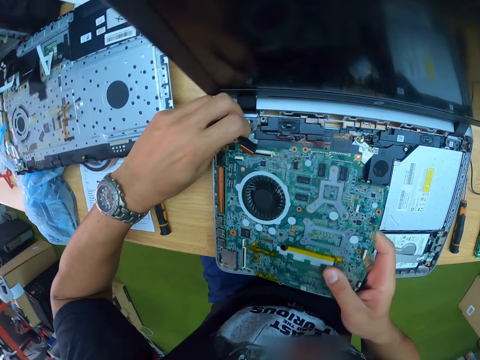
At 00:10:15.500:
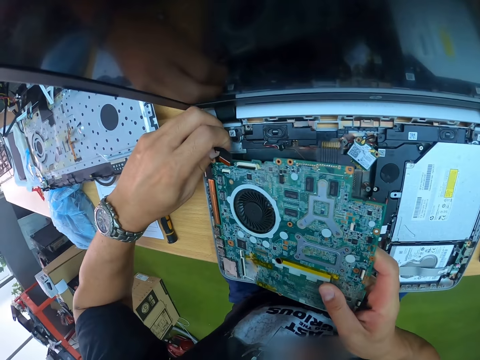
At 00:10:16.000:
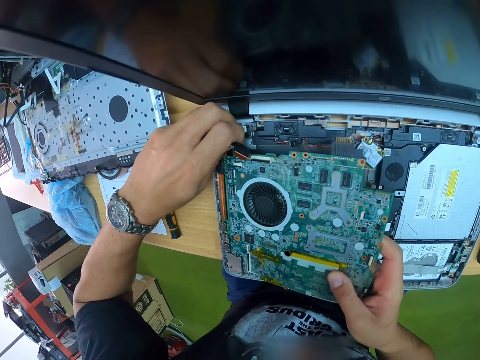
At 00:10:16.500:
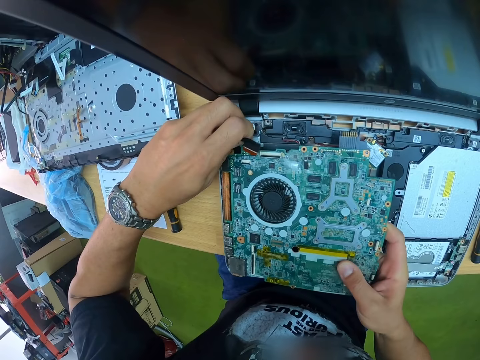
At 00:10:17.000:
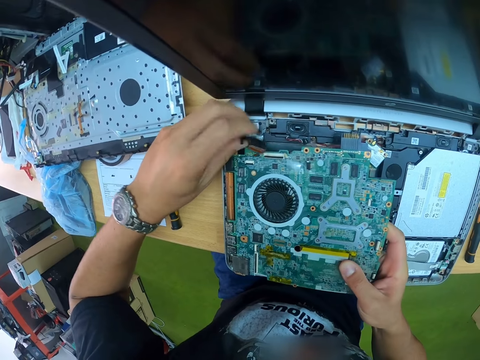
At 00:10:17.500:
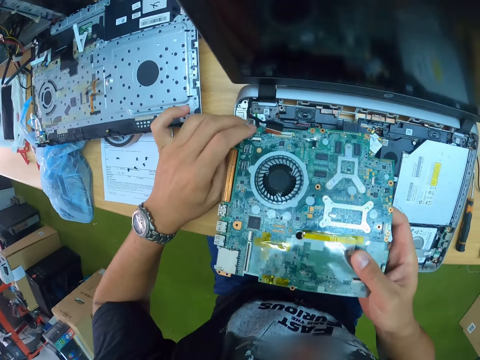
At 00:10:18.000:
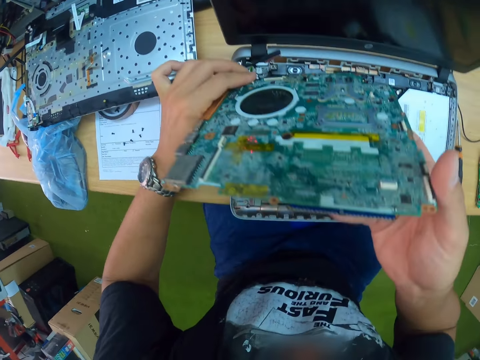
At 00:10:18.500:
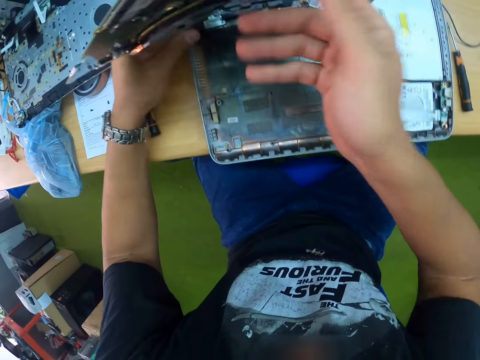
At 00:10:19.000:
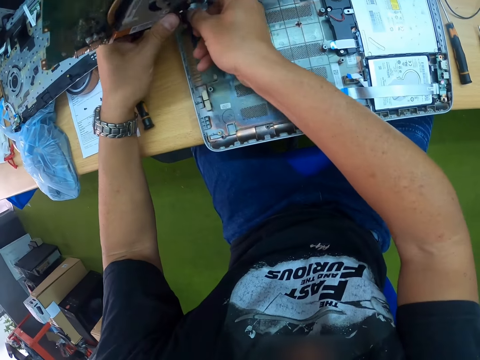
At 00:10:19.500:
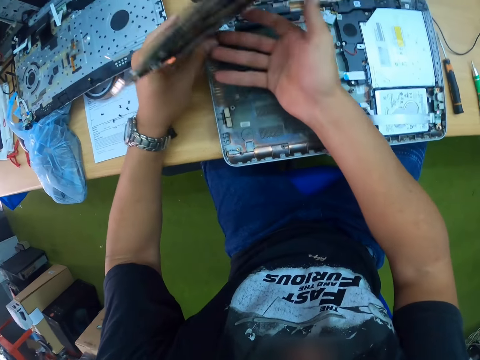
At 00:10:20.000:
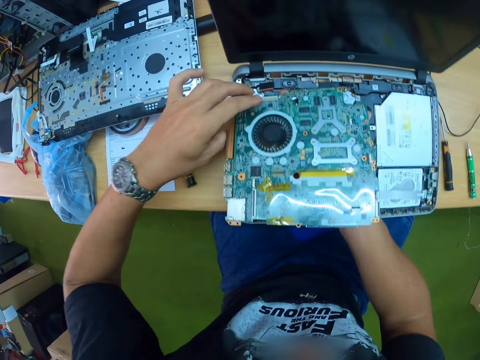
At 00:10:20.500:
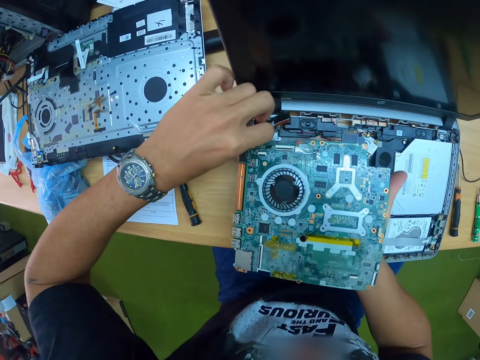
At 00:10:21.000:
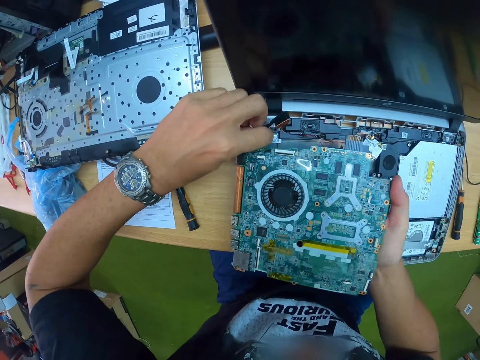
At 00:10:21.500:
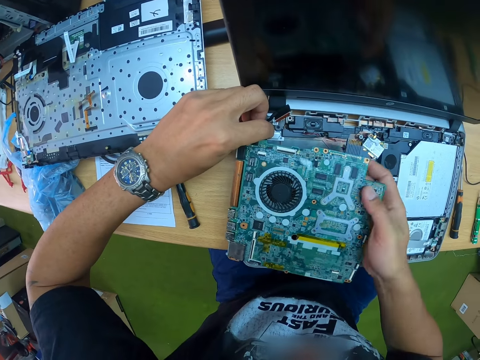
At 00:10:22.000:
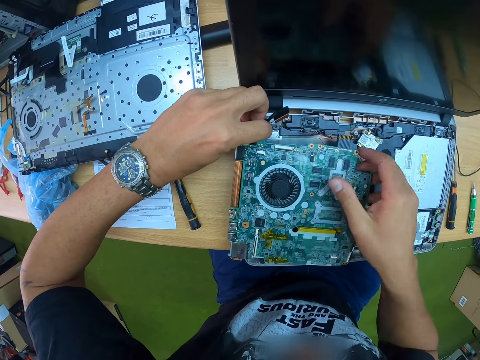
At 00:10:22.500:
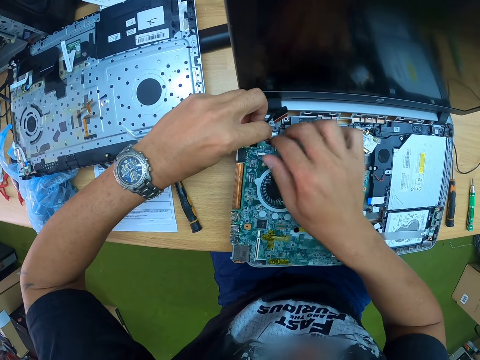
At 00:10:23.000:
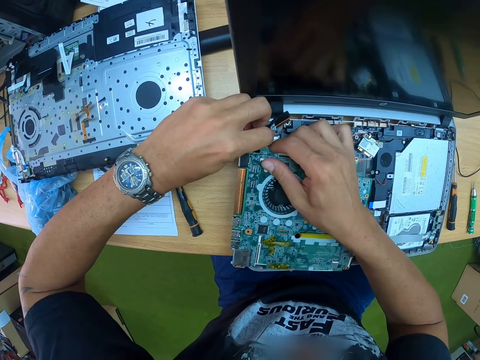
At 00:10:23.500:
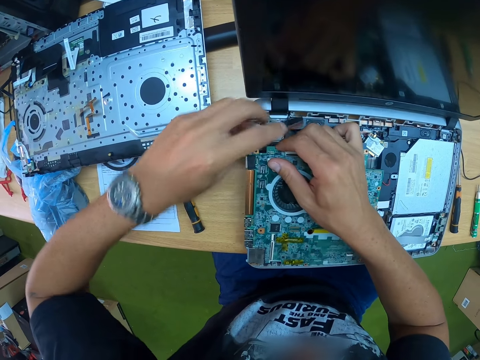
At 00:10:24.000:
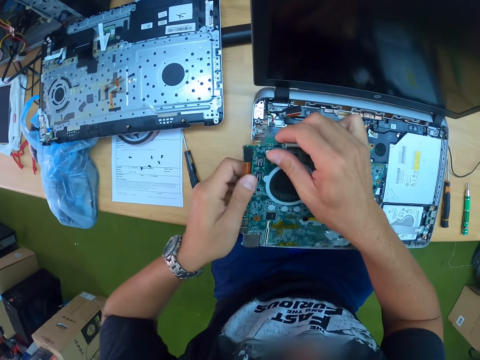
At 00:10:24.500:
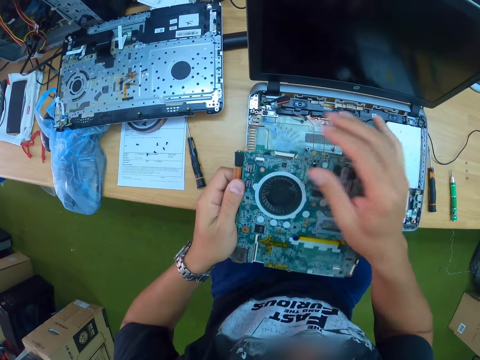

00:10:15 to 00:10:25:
The camera wearer pulls something. They remove the motherboard.

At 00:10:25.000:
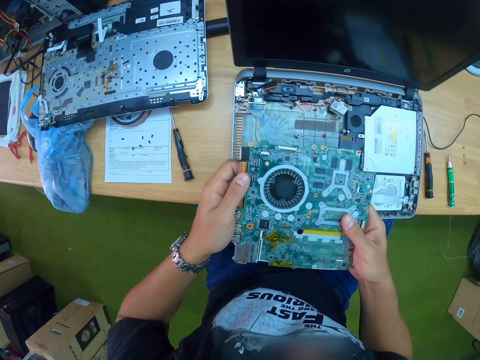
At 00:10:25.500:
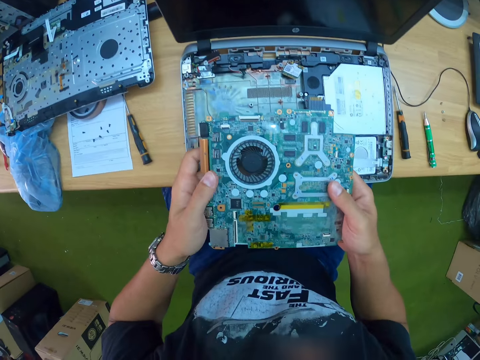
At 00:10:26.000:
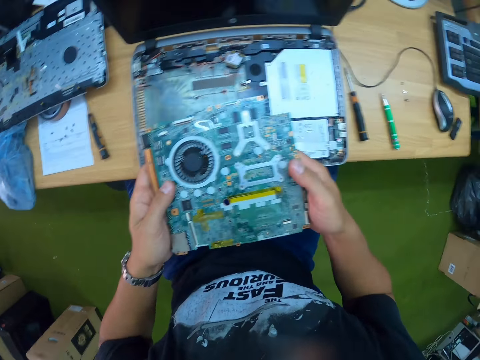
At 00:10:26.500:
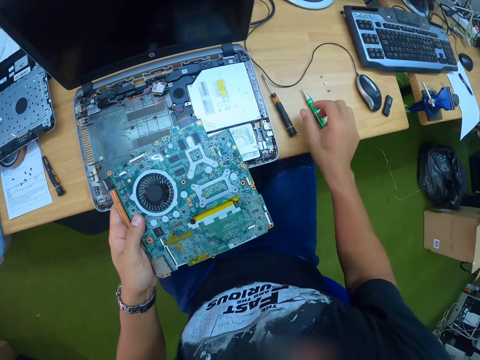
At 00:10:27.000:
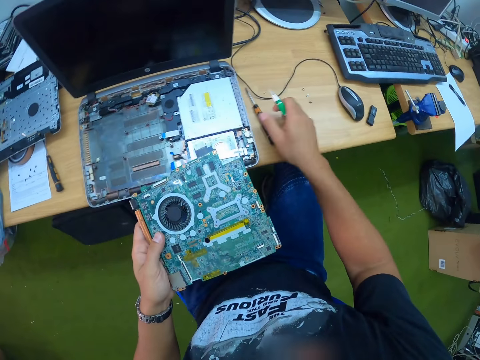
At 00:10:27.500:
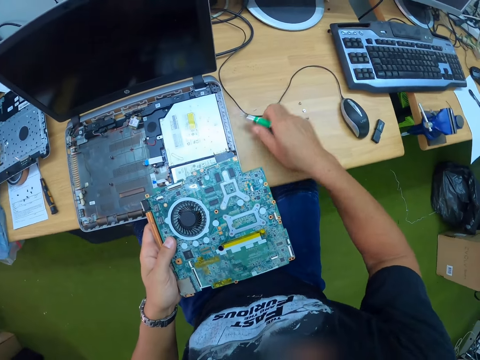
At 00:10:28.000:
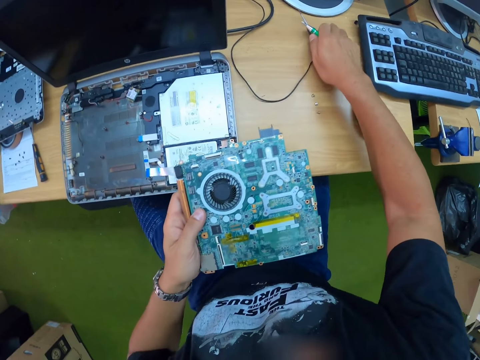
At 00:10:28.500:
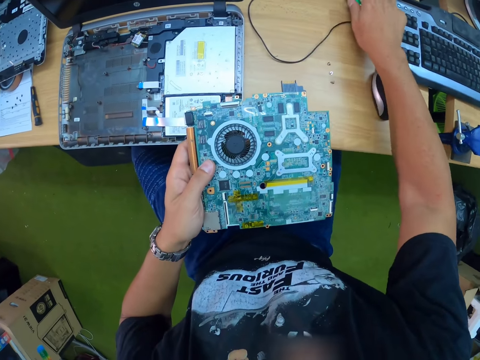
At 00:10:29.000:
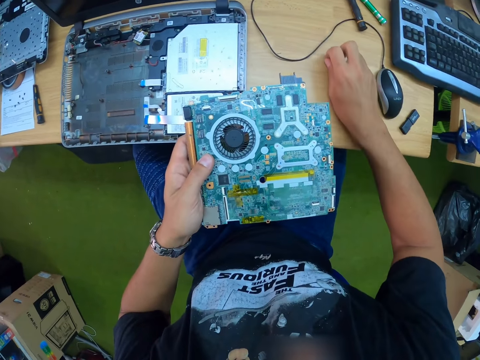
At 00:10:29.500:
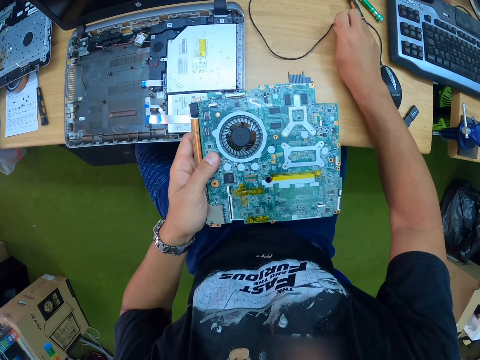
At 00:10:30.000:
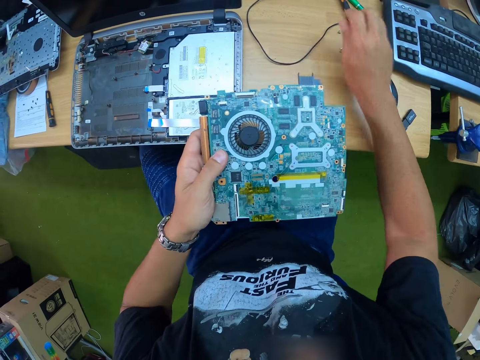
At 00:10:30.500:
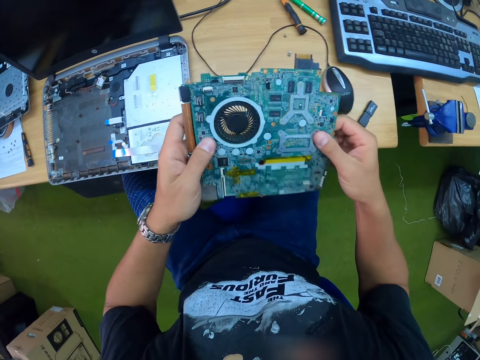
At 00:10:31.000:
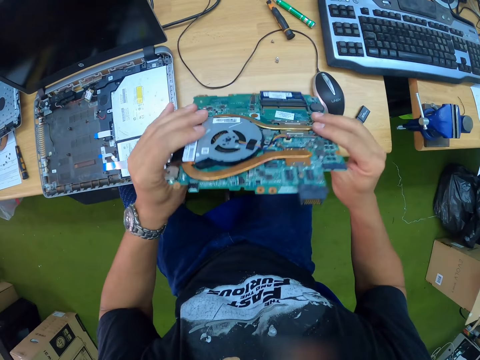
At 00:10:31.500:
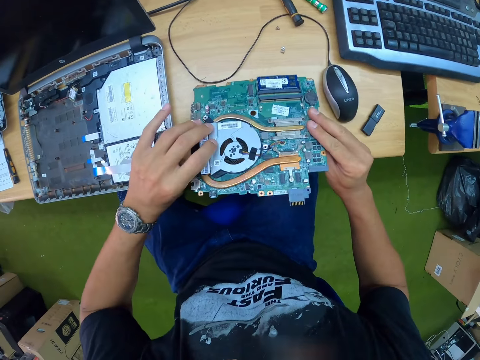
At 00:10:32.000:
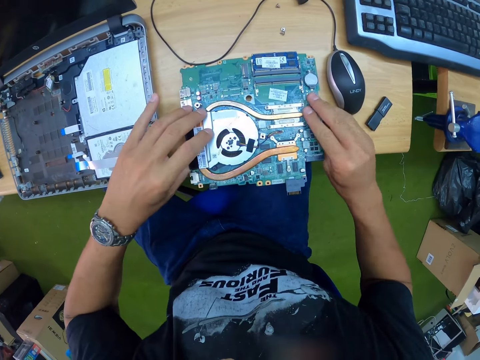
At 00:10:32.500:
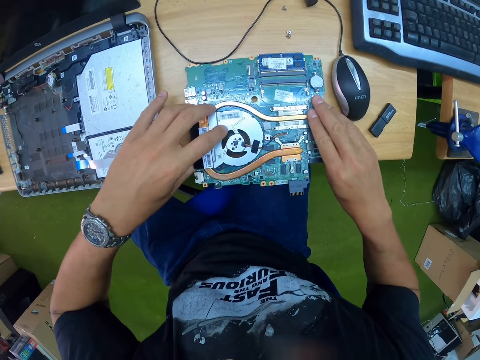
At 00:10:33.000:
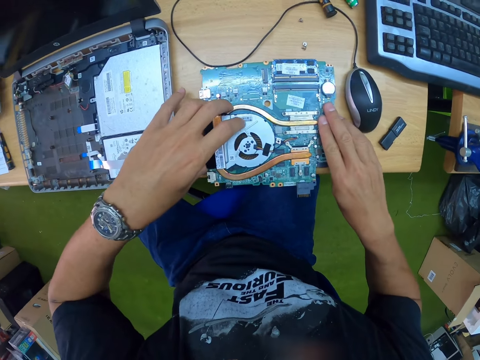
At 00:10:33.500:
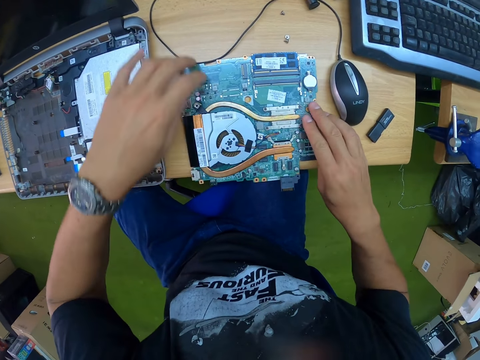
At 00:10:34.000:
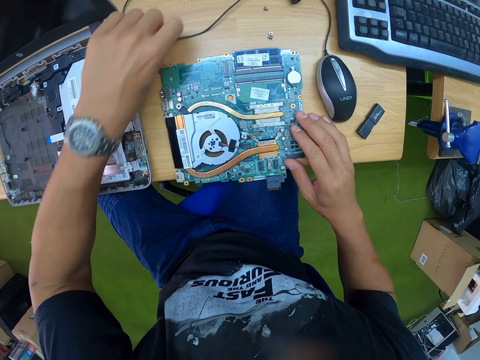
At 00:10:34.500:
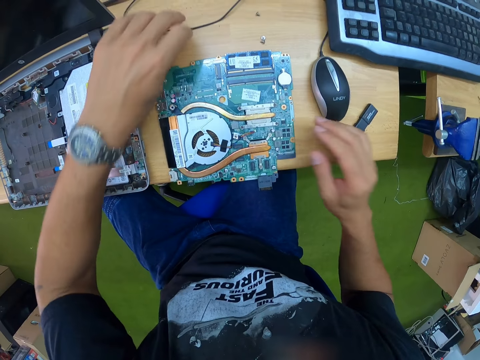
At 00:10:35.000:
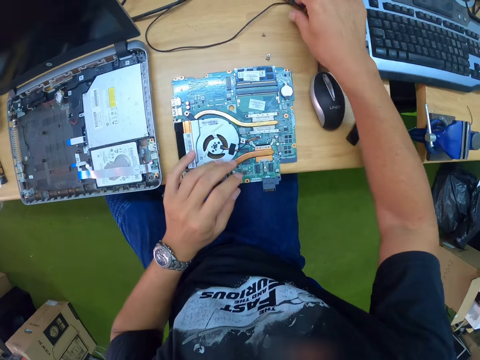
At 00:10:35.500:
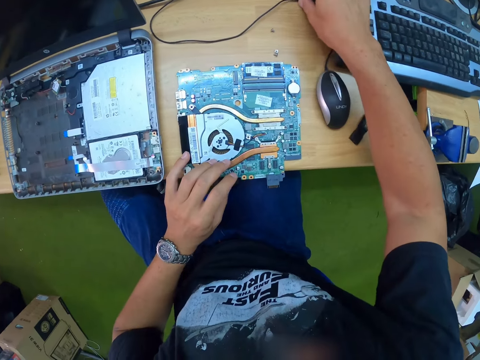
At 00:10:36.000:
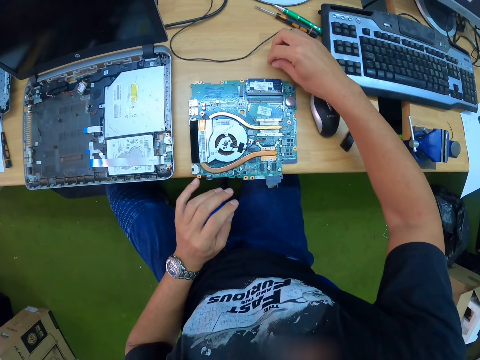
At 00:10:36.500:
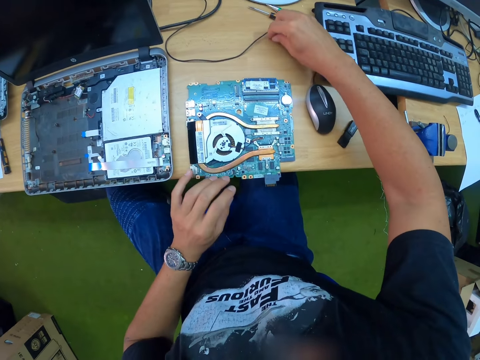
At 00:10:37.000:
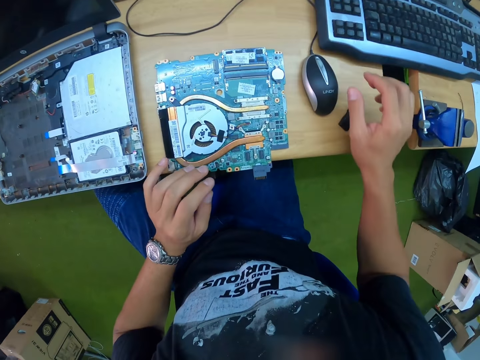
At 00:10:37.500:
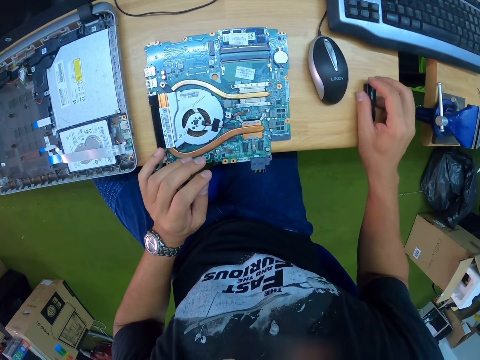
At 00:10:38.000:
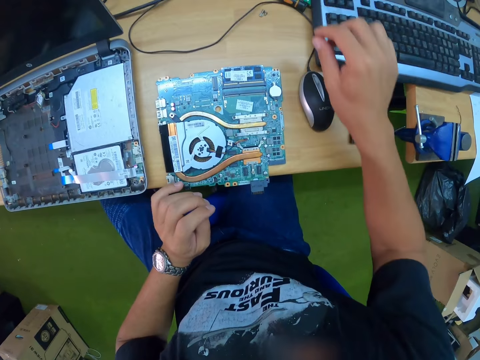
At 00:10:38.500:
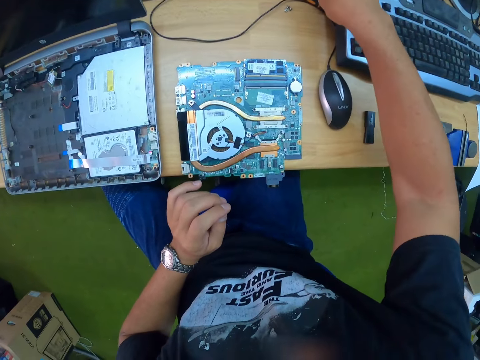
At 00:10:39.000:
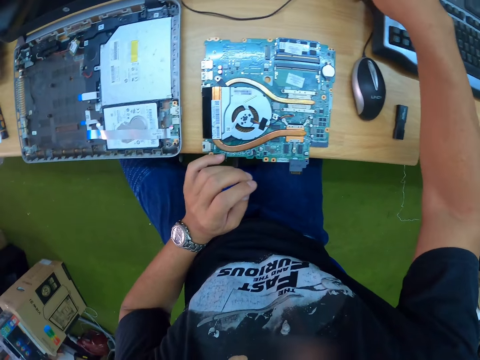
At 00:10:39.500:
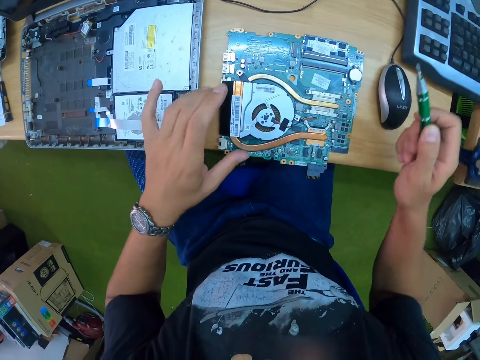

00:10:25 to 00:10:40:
The camera wearer holds a motherboard. He picks the screwdriver from the table with his right hand. He picks the screwdriver from the table again. He drops the screwdriver on the table with his right hand. He moves some screws on the table with his right hand. He puts the screwdrivers aside. He examines the motherboard with both hands and drops the motherboard on the table with both hands. He moves a mouse wire on the table with his left hand. He adjusts the mouse wire on the table with his left hand. He moves the screws on the table with his left hand. He moves a flash drive on the table with his right hand. He picks the screwdriver from the table with his right hand.

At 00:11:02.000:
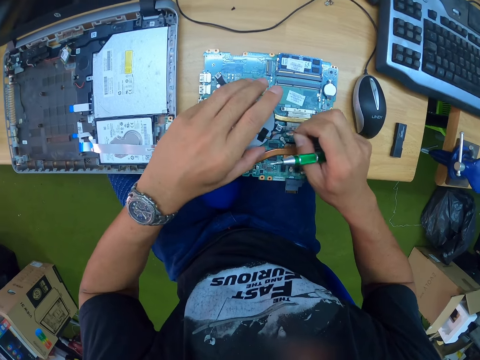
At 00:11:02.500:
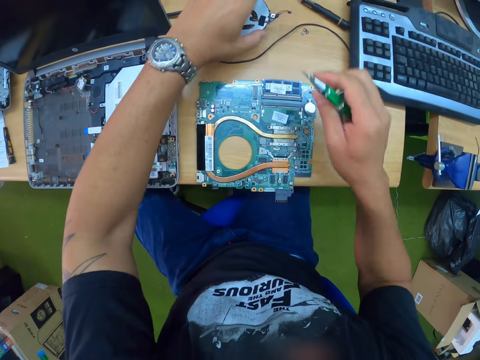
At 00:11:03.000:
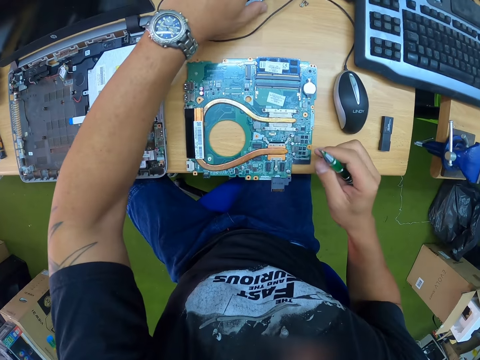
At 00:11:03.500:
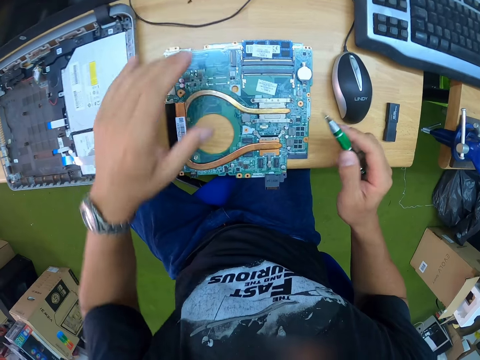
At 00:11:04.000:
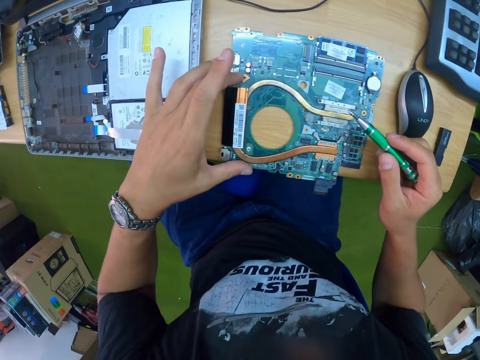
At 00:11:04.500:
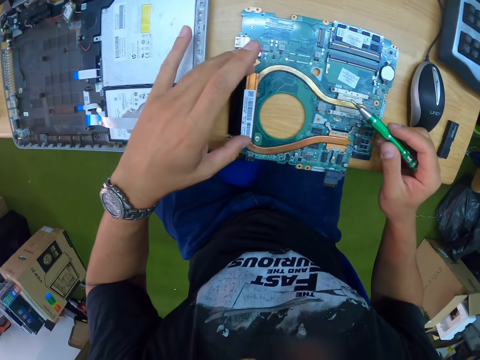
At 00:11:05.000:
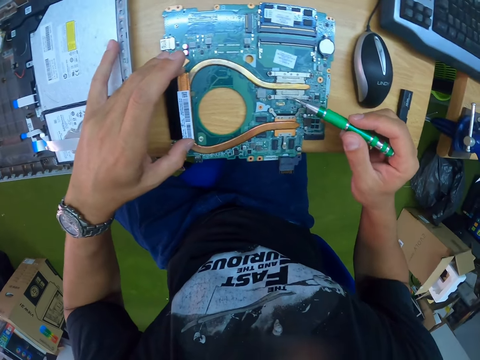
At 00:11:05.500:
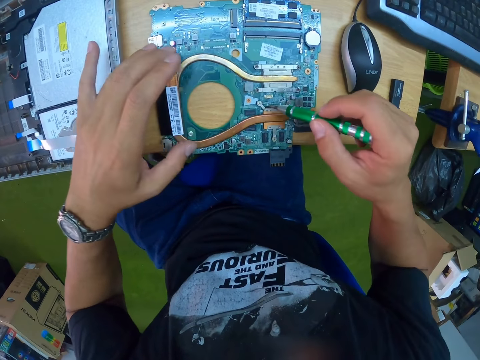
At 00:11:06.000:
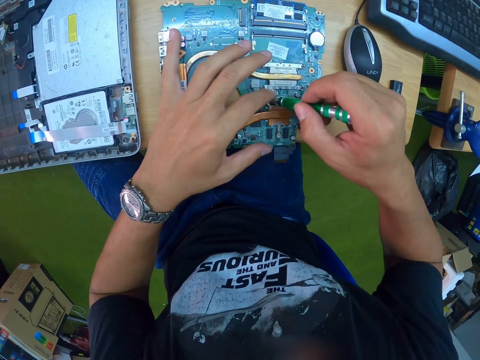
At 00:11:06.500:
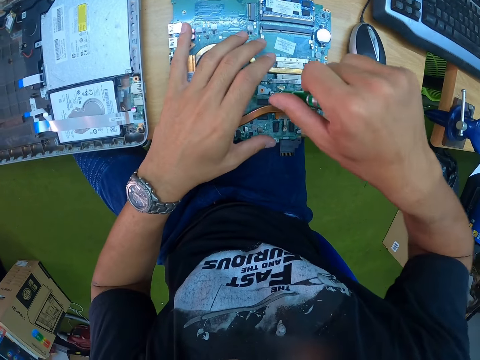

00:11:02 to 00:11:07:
The camera wearer drops the thermal cooling assembly from the laptop on the table with his left hand. He unscrews a screw from the motherboard with the screwdriver in his right hand. He removes the screw.
